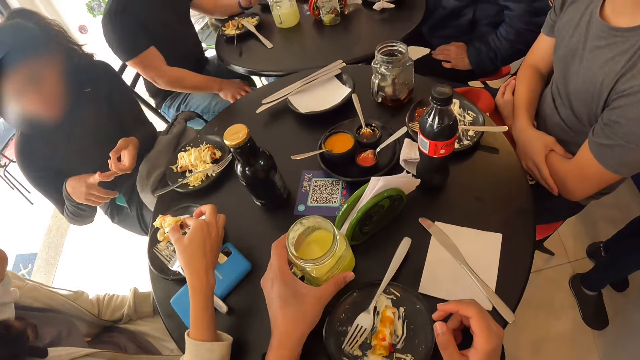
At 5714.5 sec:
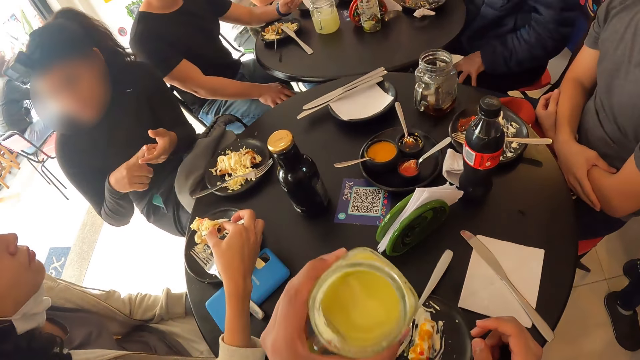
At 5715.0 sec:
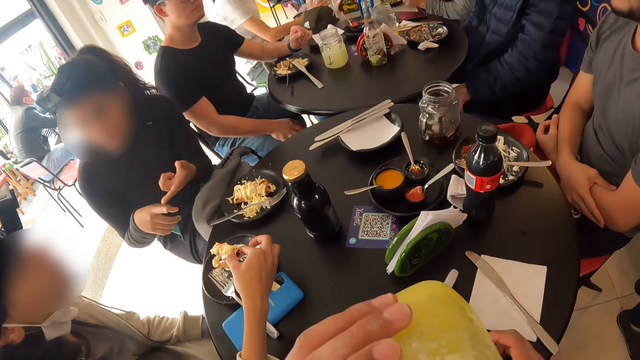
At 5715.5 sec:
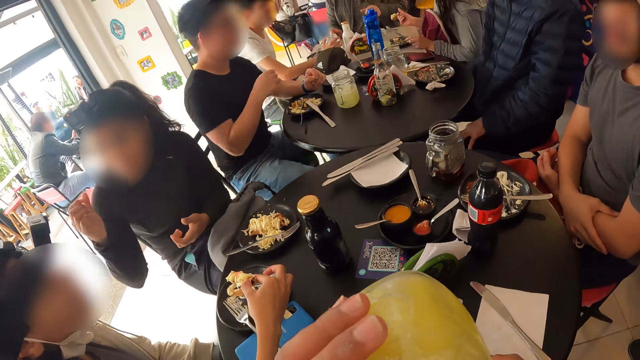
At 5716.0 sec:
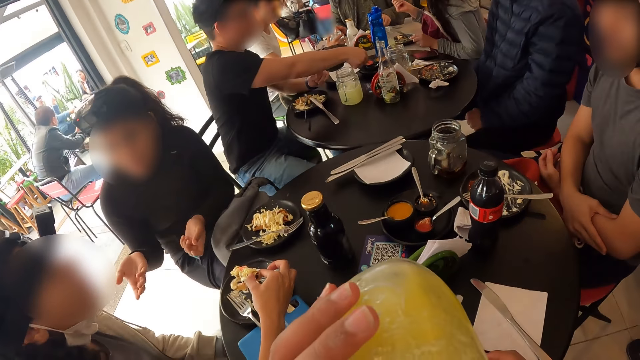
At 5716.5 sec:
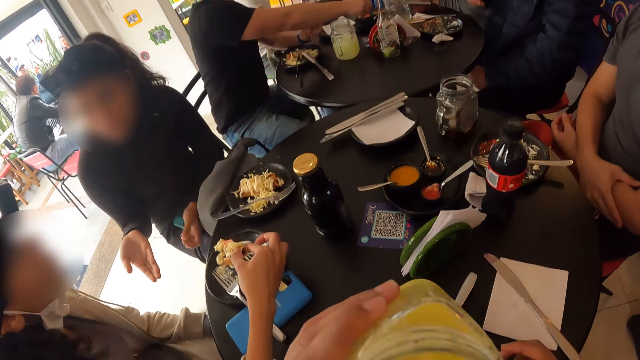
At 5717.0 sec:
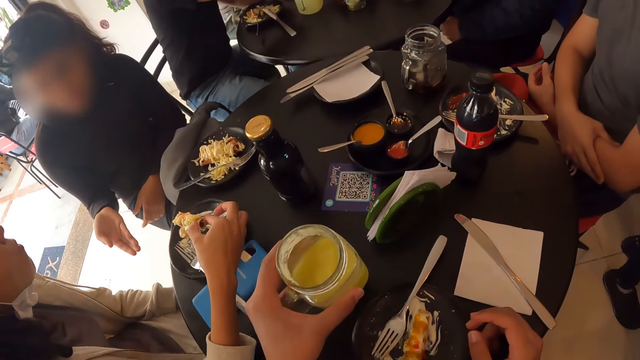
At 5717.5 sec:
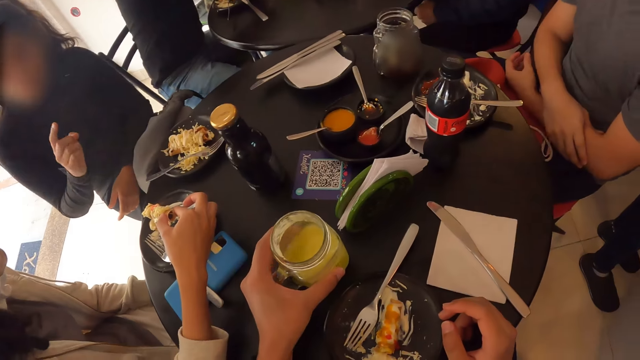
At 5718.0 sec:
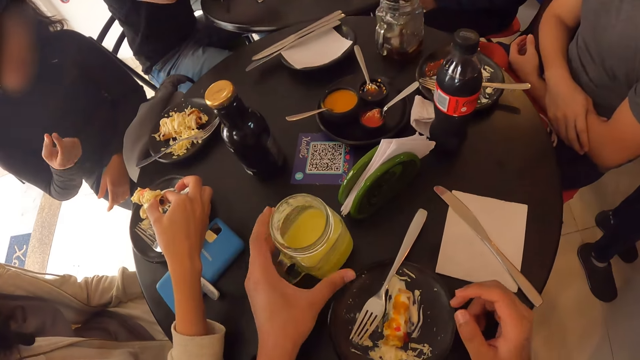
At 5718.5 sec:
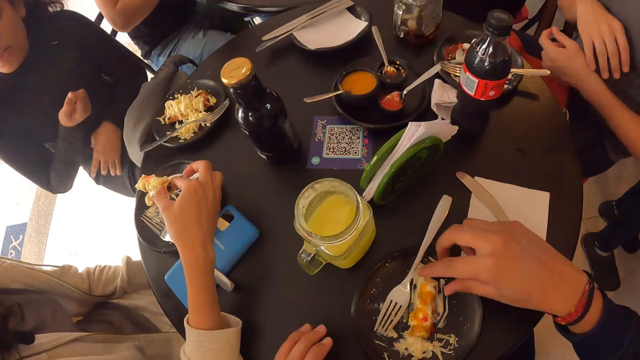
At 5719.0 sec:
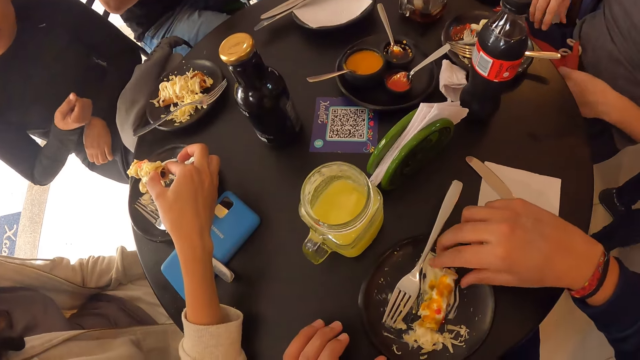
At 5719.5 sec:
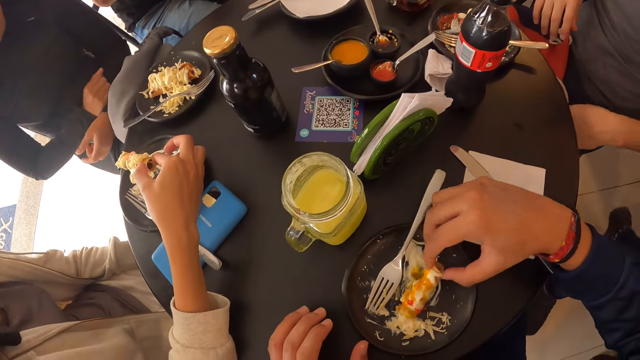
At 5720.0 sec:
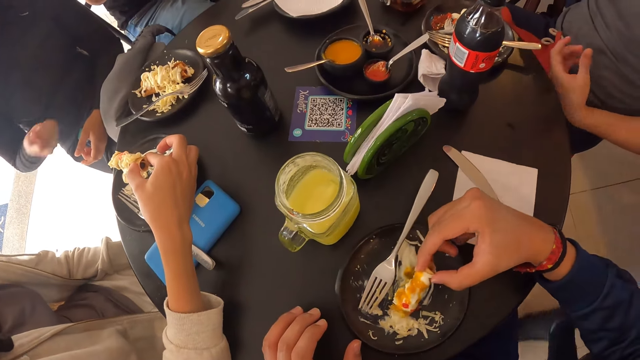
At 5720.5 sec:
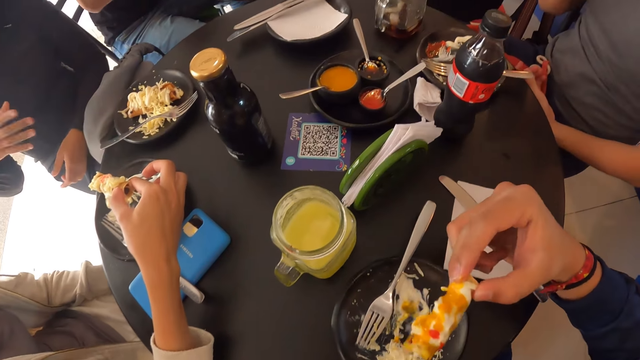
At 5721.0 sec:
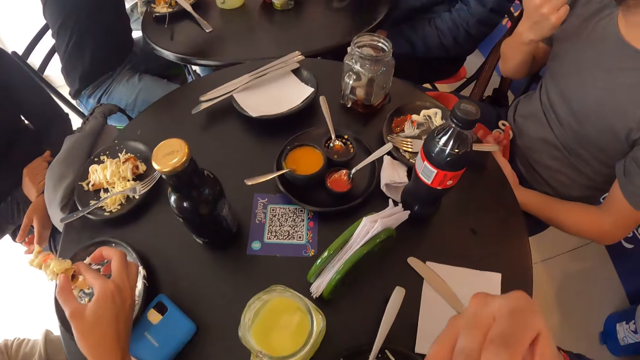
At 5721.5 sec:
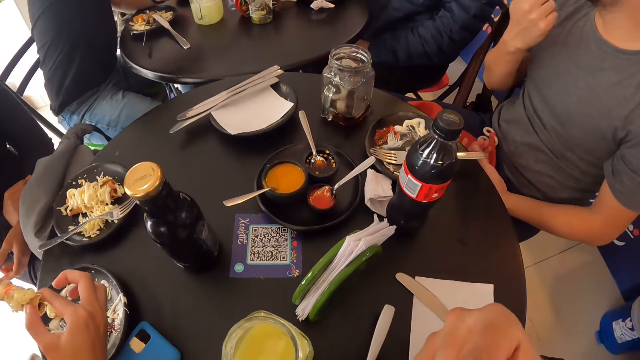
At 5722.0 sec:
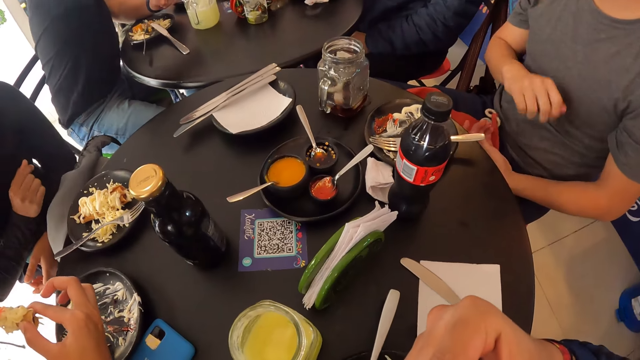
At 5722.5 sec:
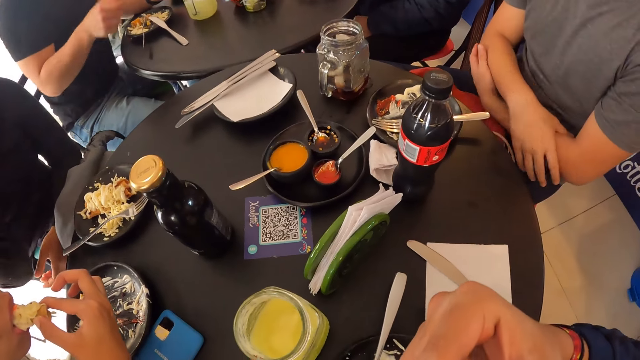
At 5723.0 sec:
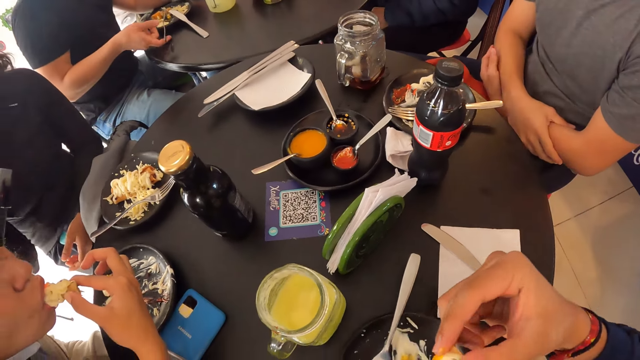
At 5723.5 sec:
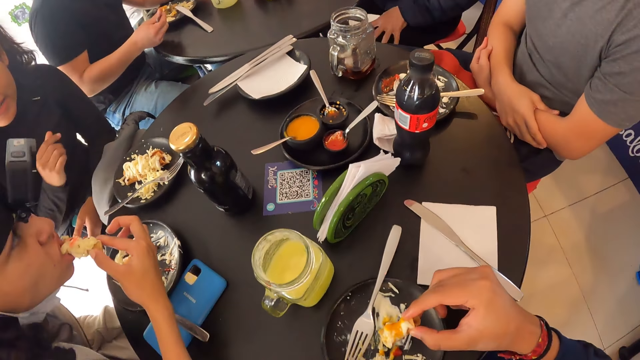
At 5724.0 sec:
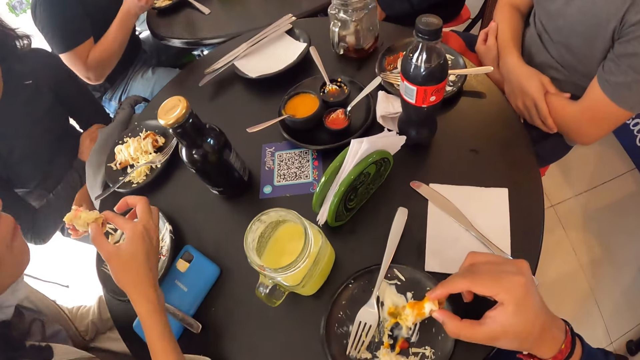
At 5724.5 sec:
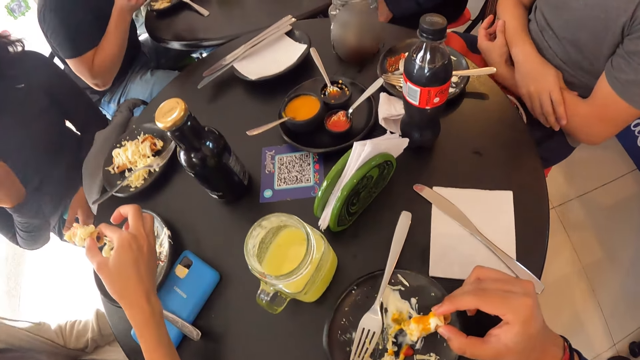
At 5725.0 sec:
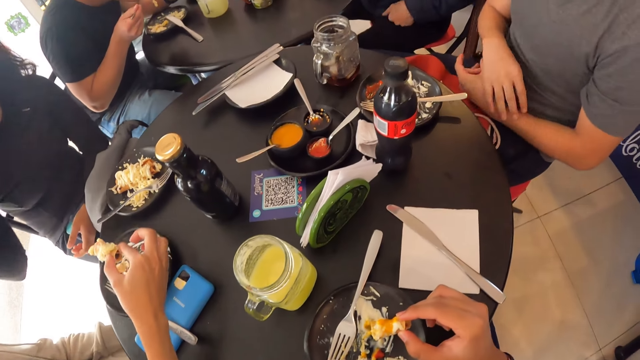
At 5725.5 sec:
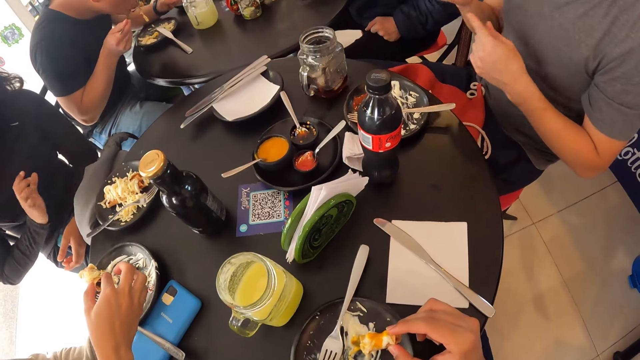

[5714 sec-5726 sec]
The camera wearer picks up the glass mug on the table with his left hand. He drinks the pineapple juice from the glass mug in his left hand. He drops the glass mug to the table from his left hand. He picks up the hotdog from the plate on the table with his right hand. He holds food in his plate. He eats the hotdog with his right hand. A woman communicates. The woman eats the hotdog with her right hand.

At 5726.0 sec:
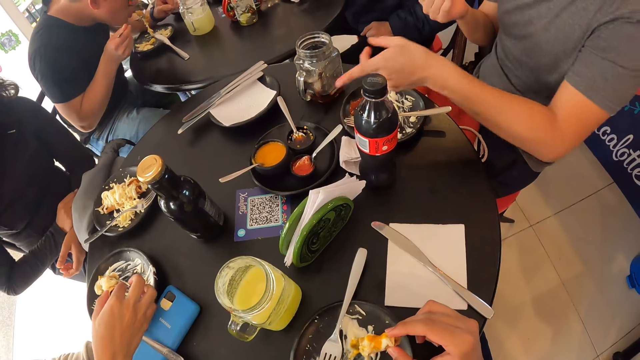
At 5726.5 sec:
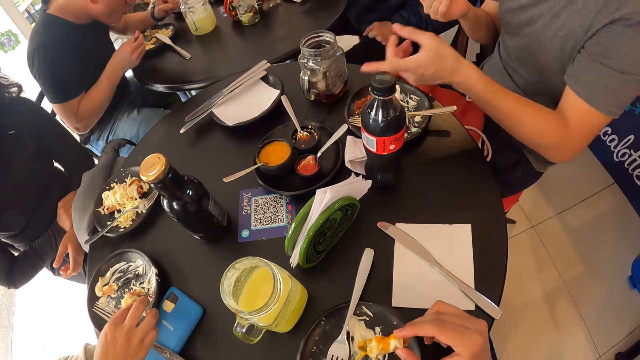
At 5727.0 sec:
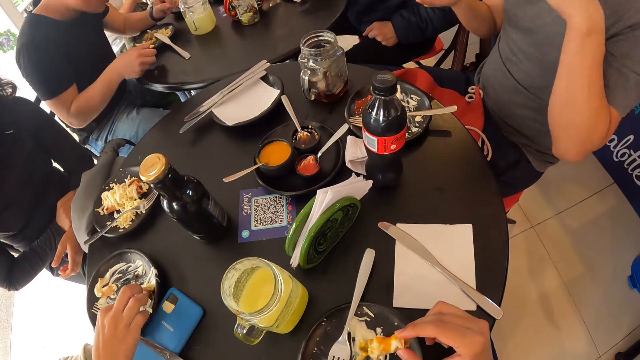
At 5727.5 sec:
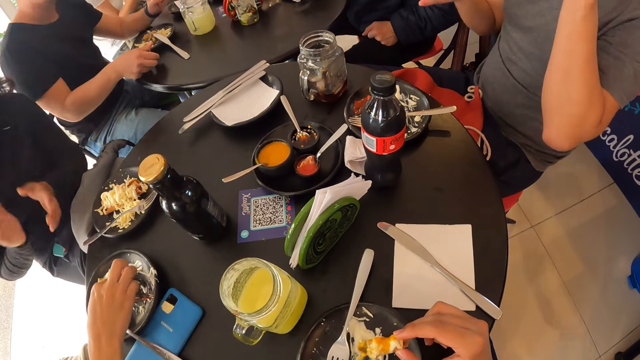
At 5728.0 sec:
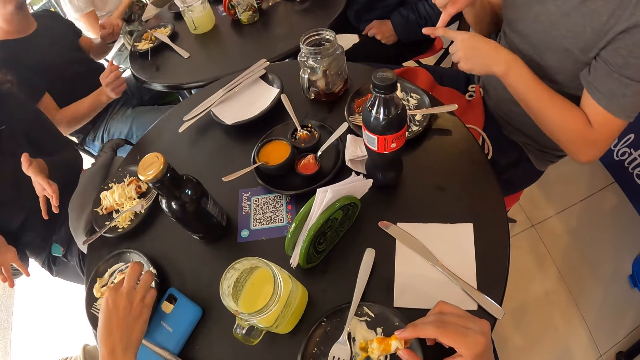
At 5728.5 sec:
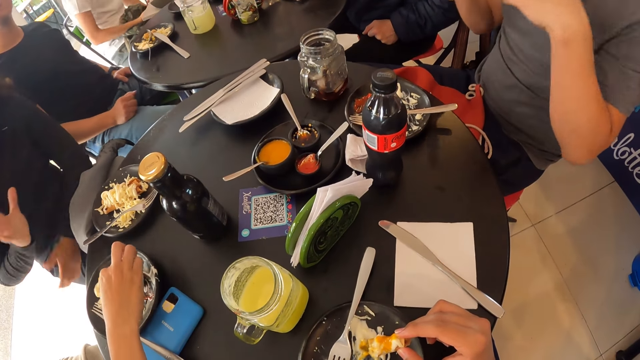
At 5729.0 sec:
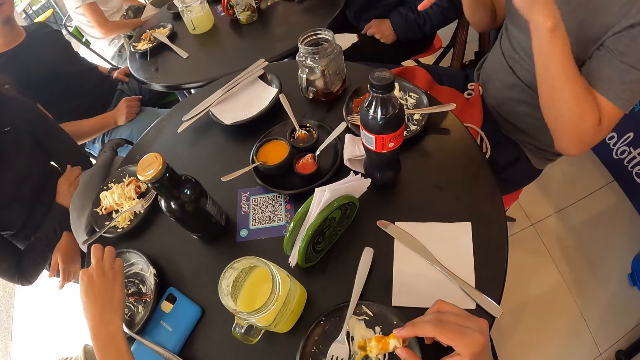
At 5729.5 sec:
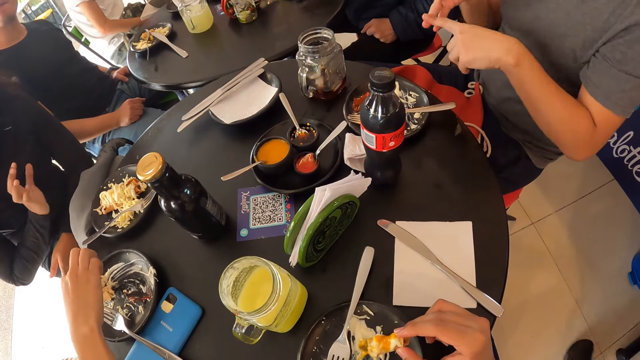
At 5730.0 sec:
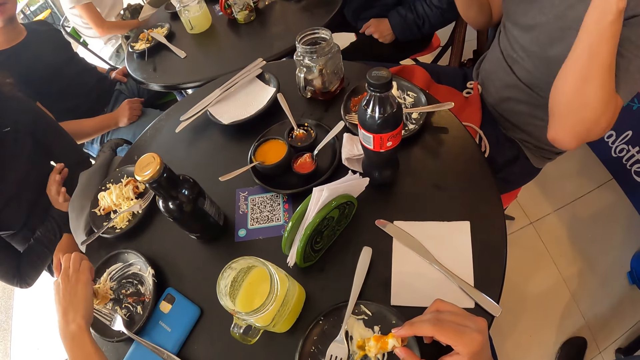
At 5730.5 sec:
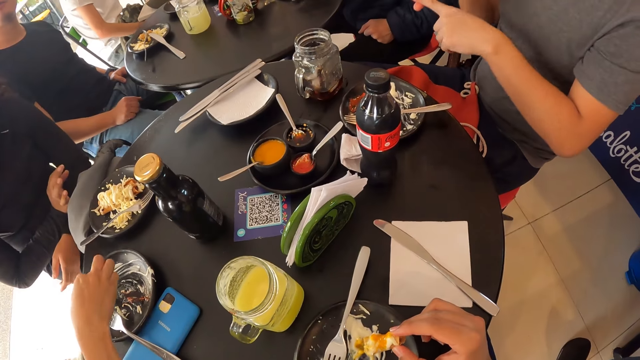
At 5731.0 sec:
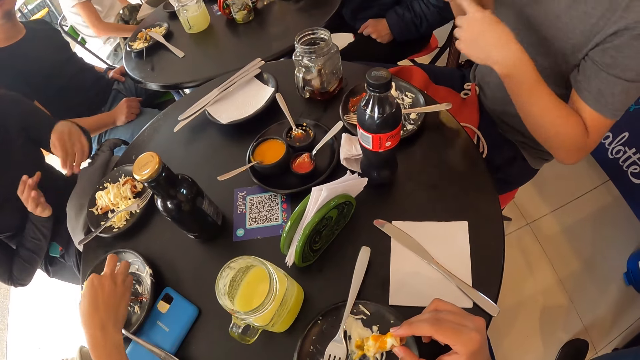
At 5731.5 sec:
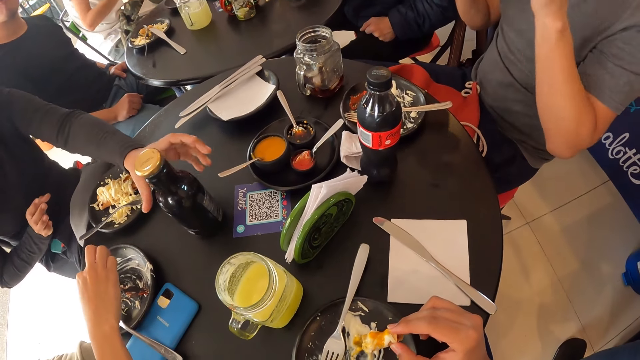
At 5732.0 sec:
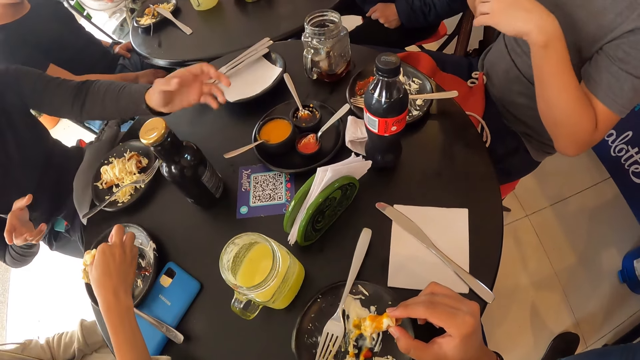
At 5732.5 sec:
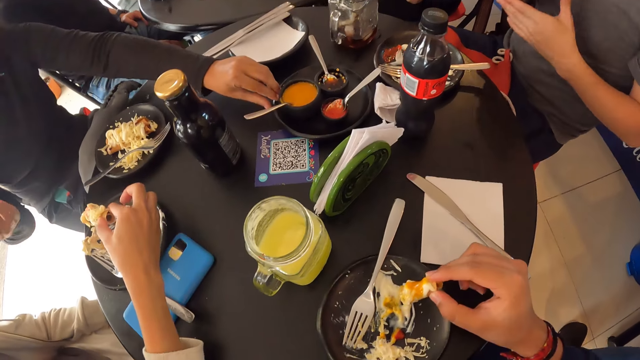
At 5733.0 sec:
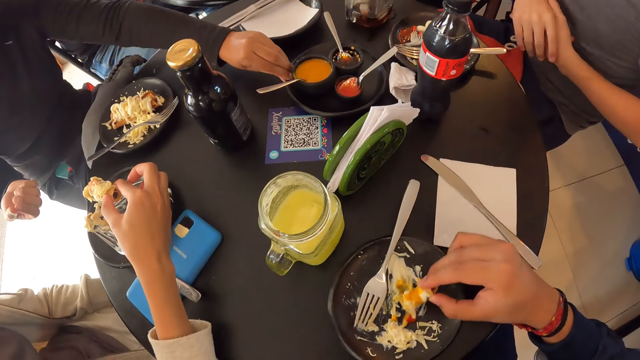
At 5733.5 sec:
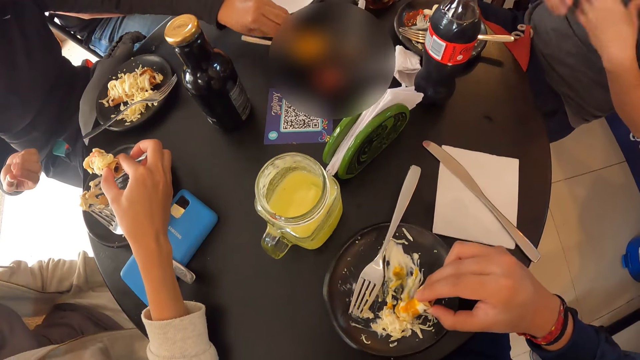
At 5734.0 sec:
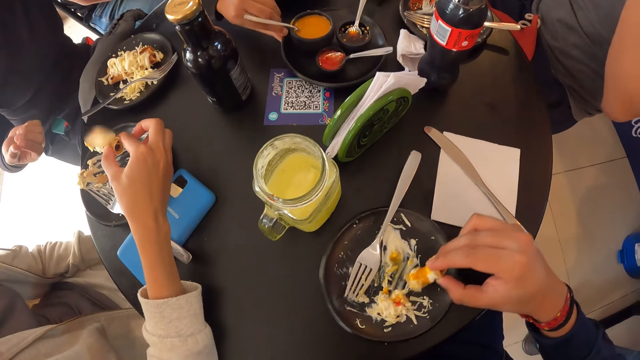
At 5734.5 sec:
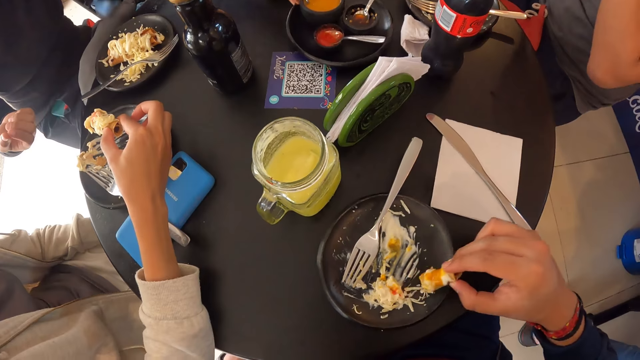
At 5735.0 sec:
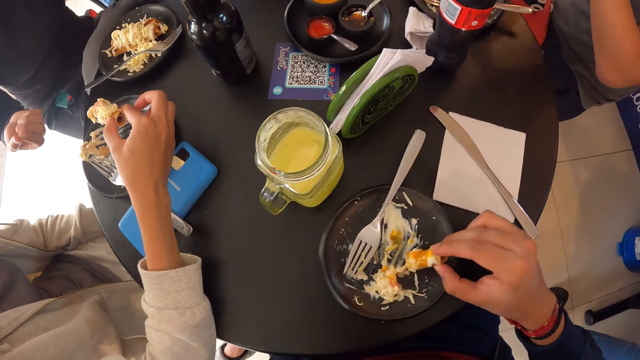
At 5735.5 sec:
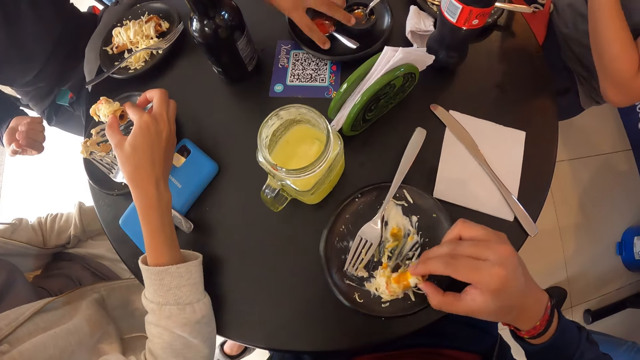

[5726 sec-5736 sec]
The woman scoops salad from the plate on the table with the hotdog in her right hand. Another woman moves the bottle on the table with her left hand and moves the plate on the table with her left hand. The camera wearer dips the hotdog in his right hand into the salad in the plate on the table.
